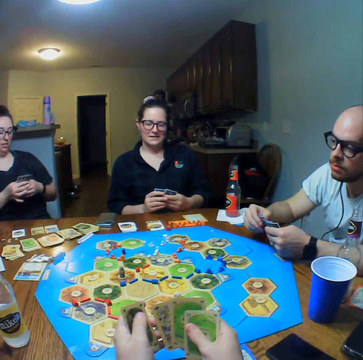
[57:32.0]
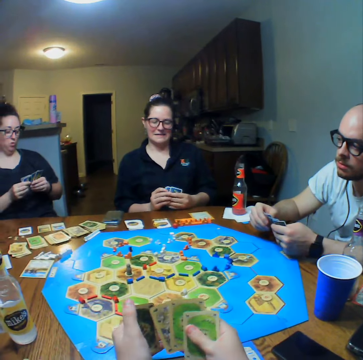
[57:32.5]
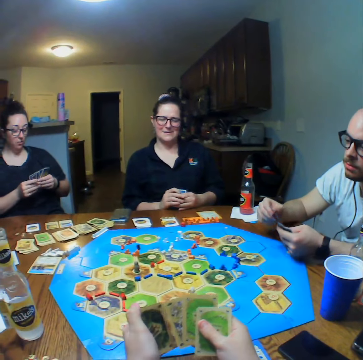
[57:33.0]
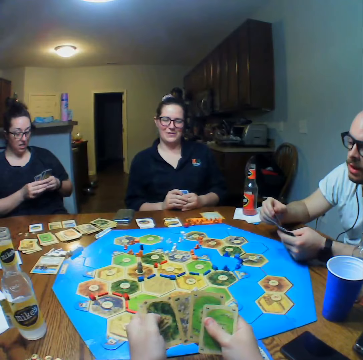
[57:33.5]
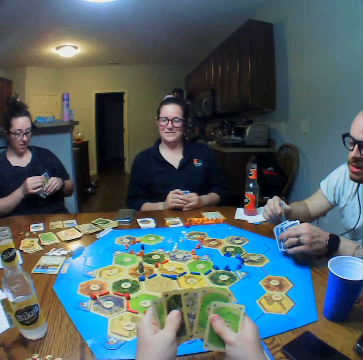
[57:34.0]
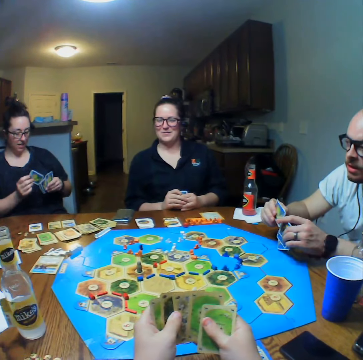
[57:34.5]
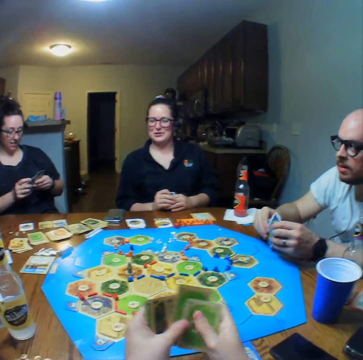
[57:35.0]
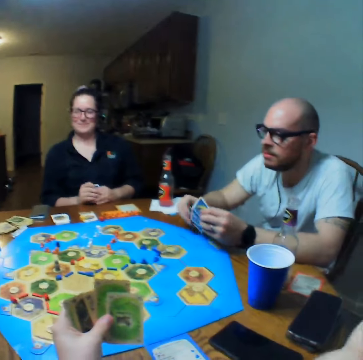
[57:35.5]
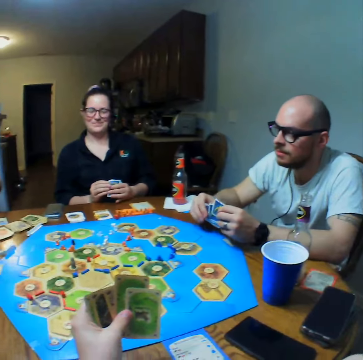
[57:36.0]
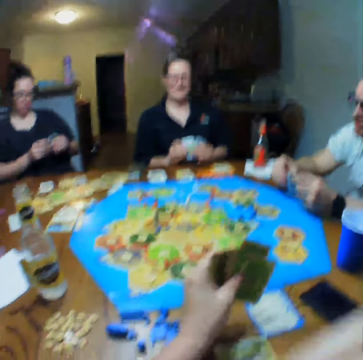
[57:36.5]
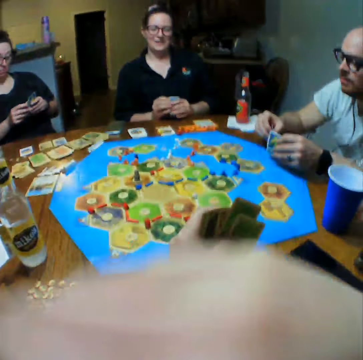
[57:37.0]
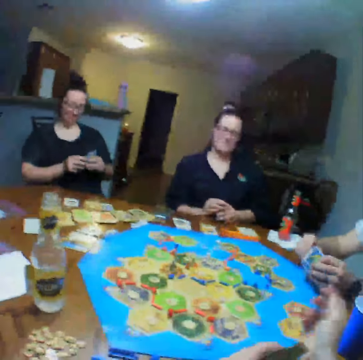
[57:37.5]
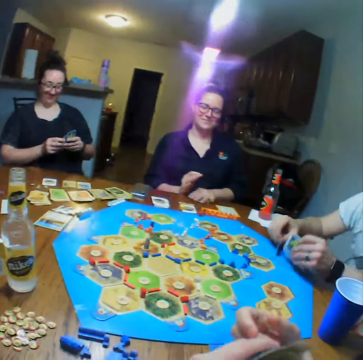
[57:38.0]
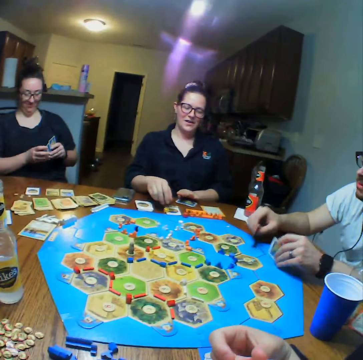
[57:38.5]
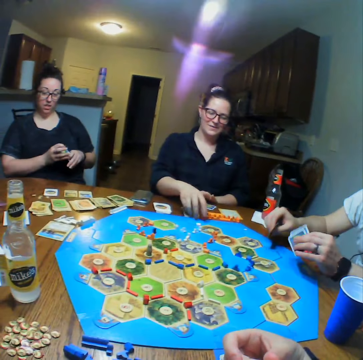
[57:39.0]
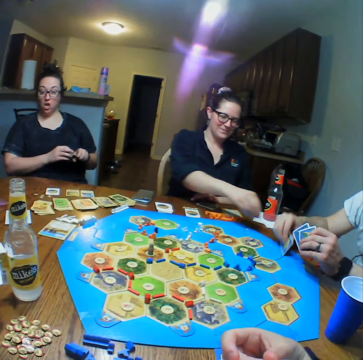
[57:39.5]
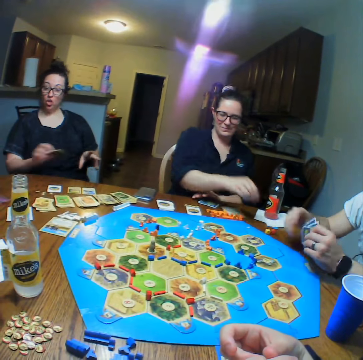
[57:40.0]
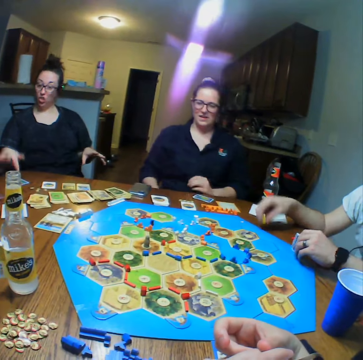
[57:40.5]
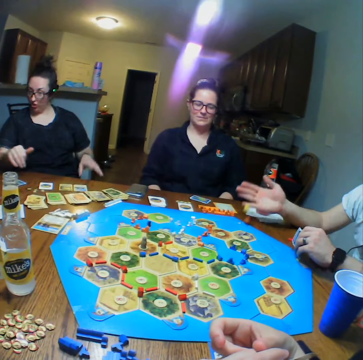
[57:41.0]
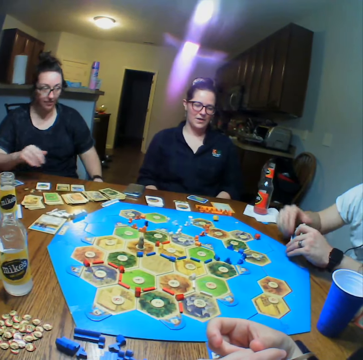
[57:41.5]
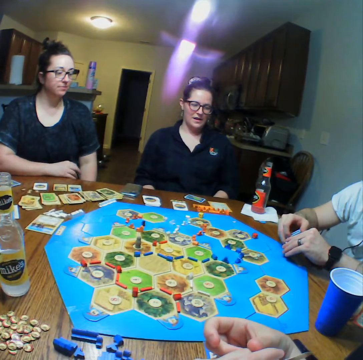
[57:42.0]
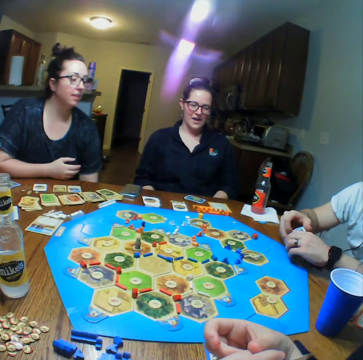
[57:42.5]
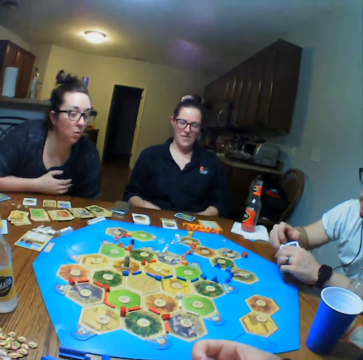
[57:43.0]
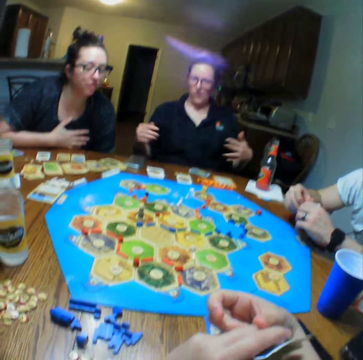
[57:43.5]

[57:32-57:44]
A woman picks a card from the table. The woman plays the cards. Another woman picks the dice, moves the dice on the table and puts the dice on the table. A man picks the dice from the table. The man drops the dice and throws the dice on the table.

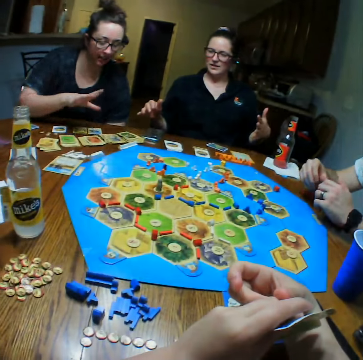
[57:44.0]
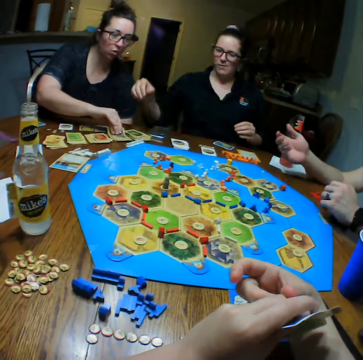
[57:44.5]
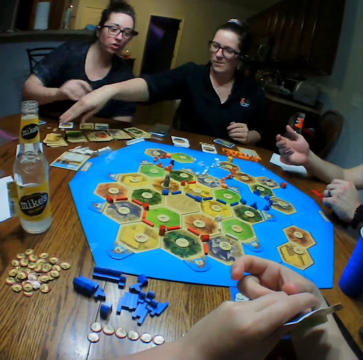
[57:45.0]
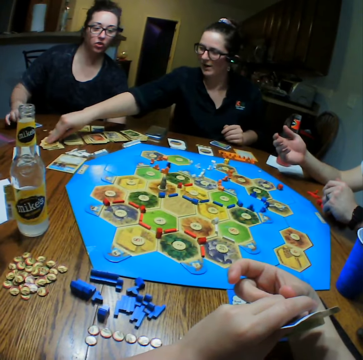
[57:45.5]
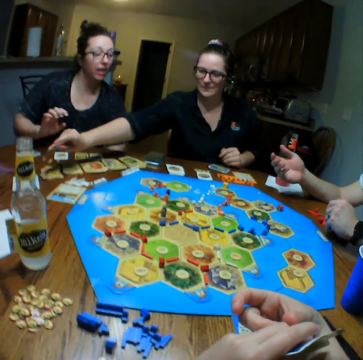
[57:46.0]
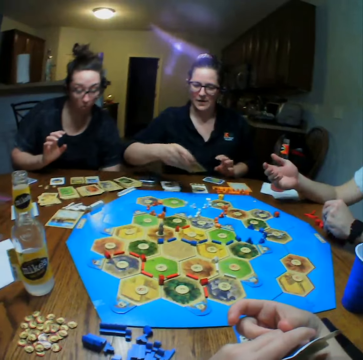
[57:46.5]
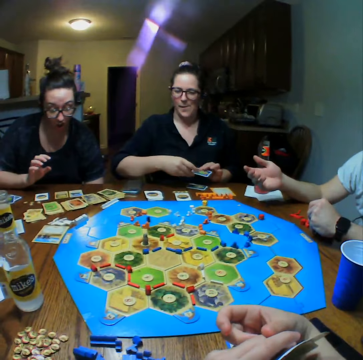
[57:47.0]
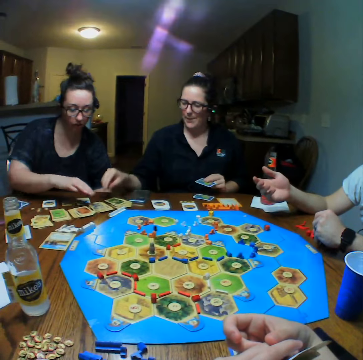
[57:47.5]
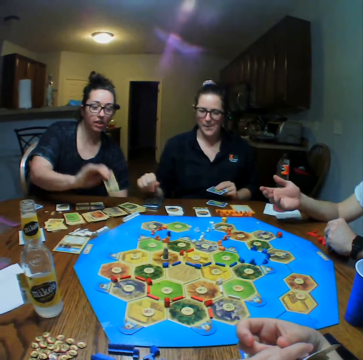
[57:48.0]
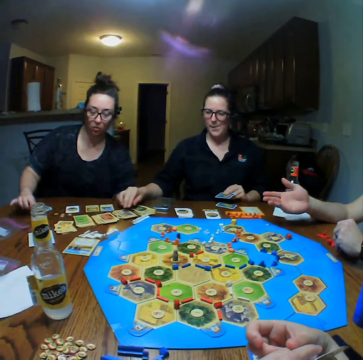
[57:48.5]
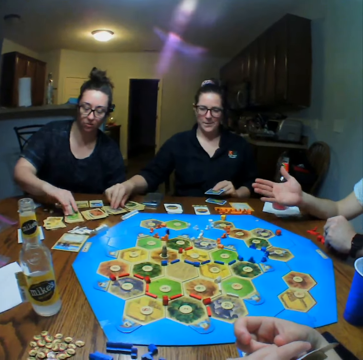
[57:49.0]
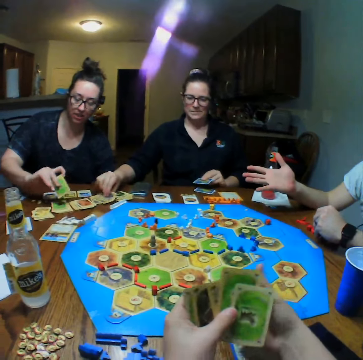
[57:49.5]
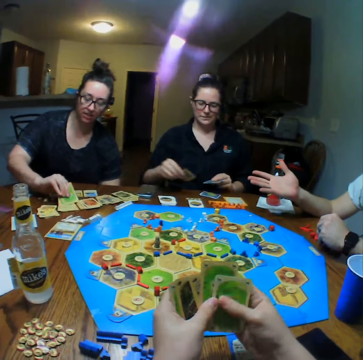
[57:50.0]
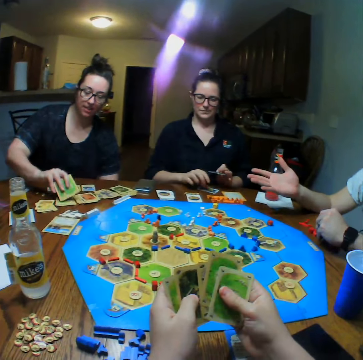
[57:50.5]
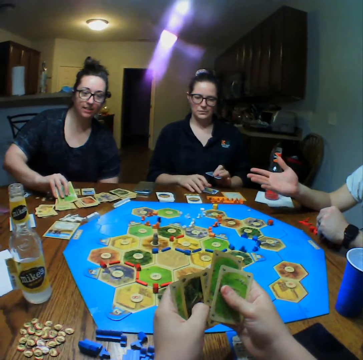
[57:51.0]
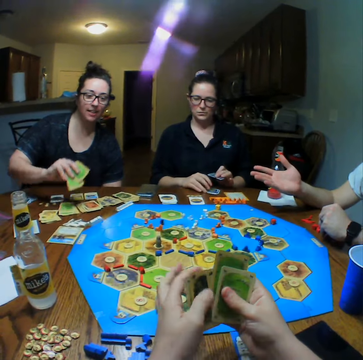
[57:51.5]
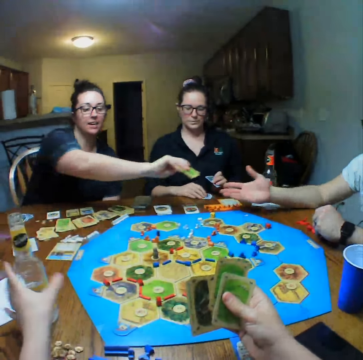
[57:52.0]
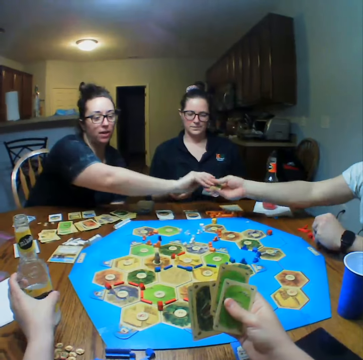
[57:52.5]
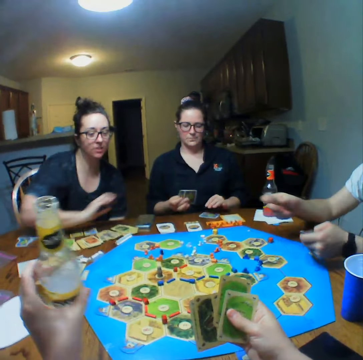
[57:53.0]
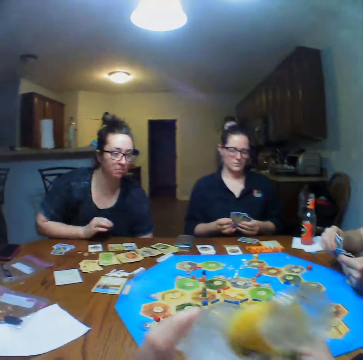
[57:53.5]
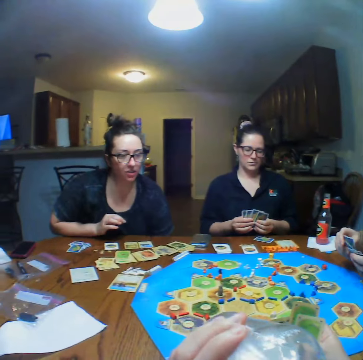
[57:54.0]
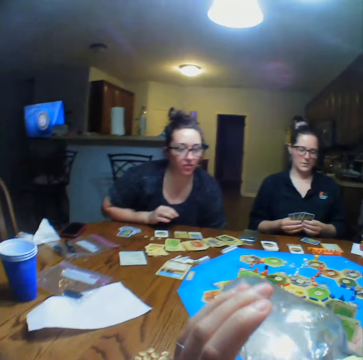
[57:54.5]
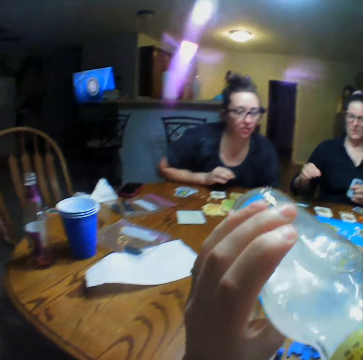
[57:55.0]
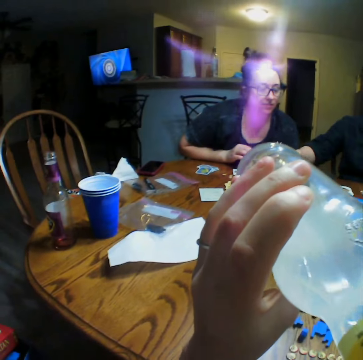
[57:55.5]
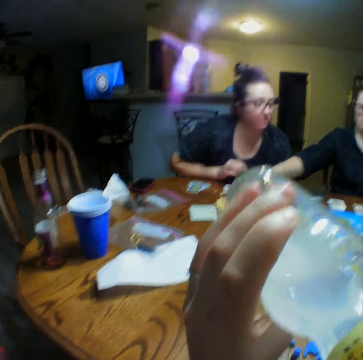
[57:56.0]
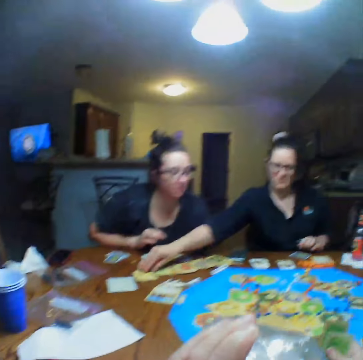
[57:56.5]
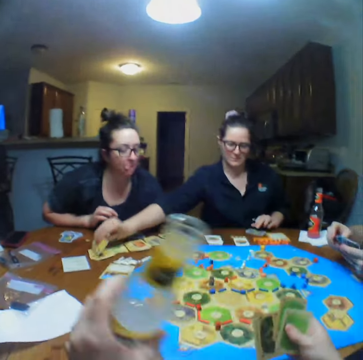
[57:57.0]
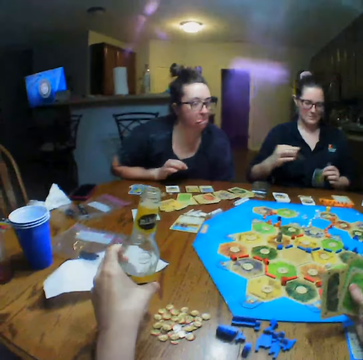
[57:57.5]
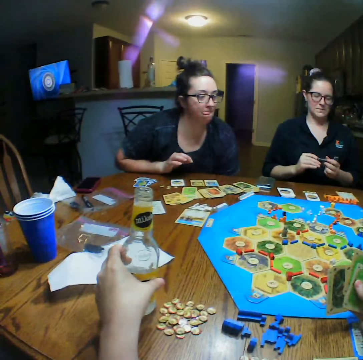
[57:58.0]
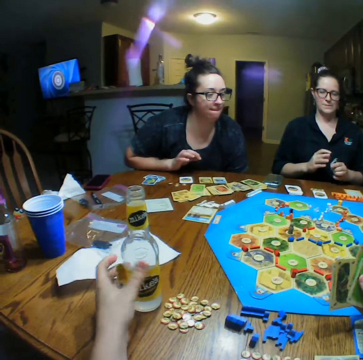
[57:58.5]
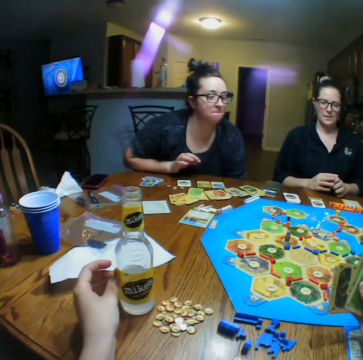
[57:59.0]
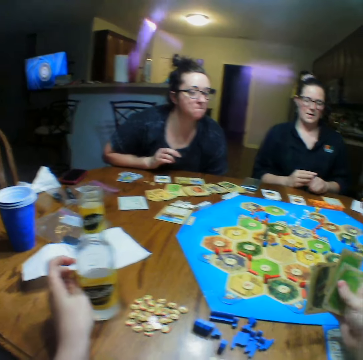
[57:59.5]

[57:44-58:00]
A woman picks a card from the table. Another woman picks a card from the table. The first woman places the card on the table. The first woman picks a card from the table and places the card on the table. The other woman picks a card from the table. The first woman picks a card from the table. The other woman places the card on the table. The camera wearer picks the bottle of lemonade from the table. The first woman hands a man the cards. The other woman plays the cards. The camera wearer drinks the lemonade. The other woman picks a card from the table. The camera wearer places the bottle of lemonade on the table.

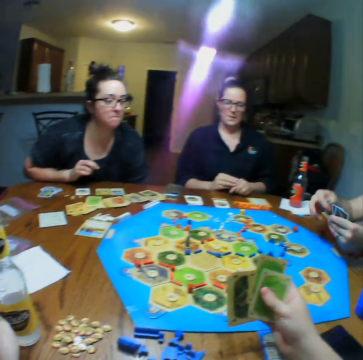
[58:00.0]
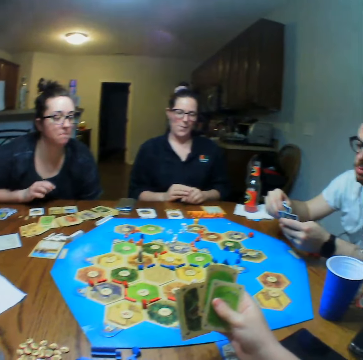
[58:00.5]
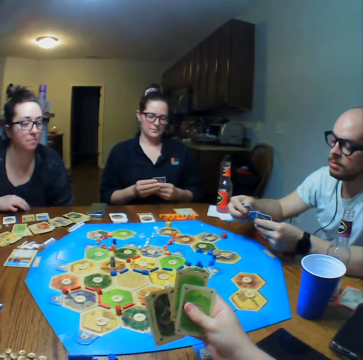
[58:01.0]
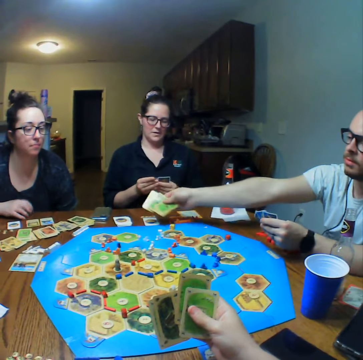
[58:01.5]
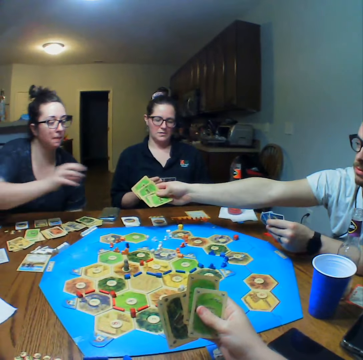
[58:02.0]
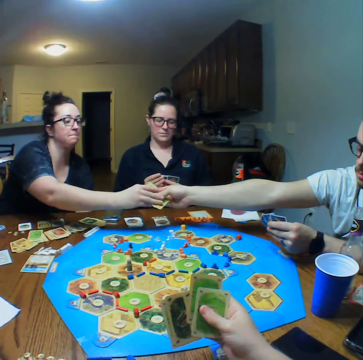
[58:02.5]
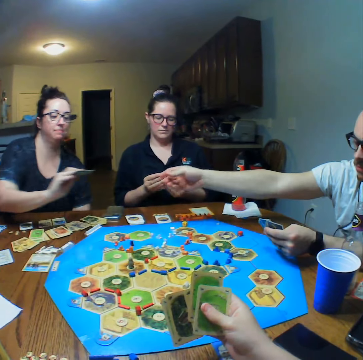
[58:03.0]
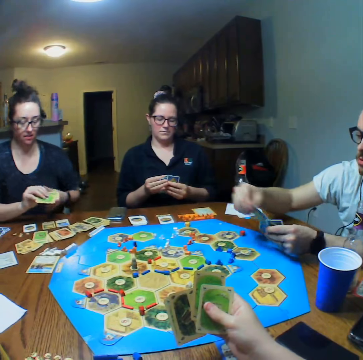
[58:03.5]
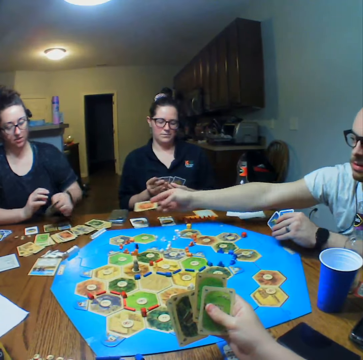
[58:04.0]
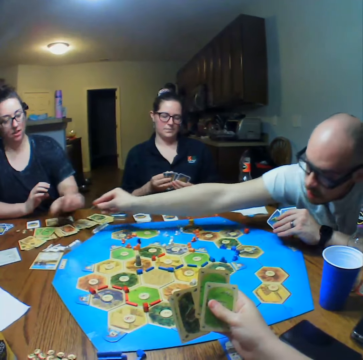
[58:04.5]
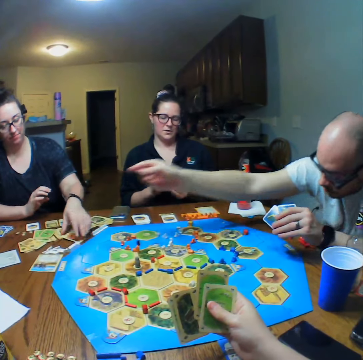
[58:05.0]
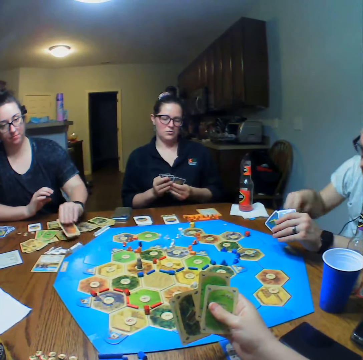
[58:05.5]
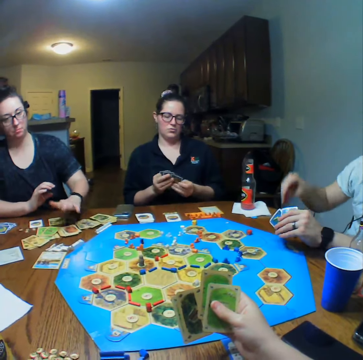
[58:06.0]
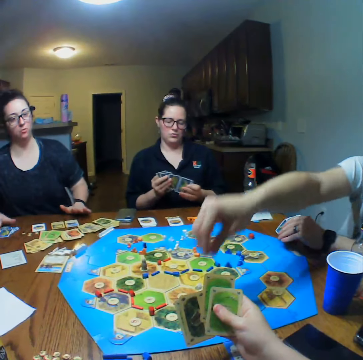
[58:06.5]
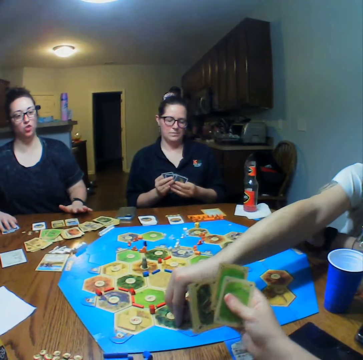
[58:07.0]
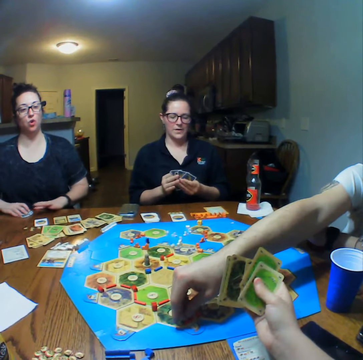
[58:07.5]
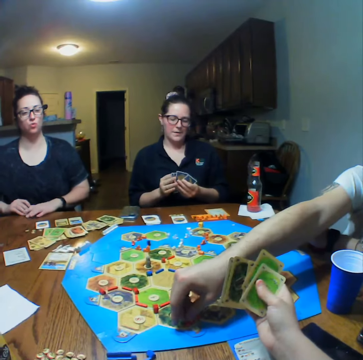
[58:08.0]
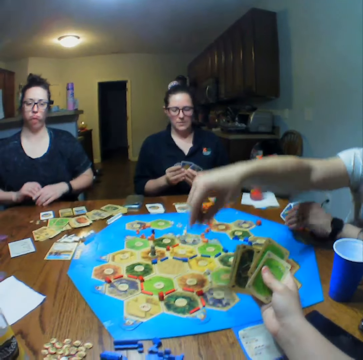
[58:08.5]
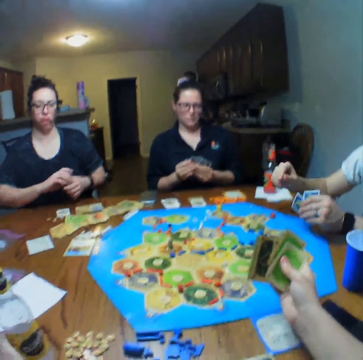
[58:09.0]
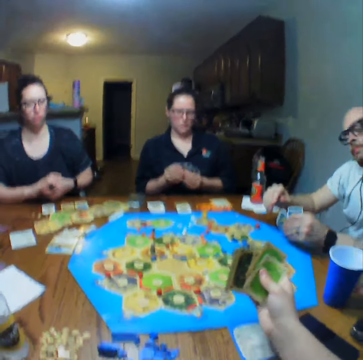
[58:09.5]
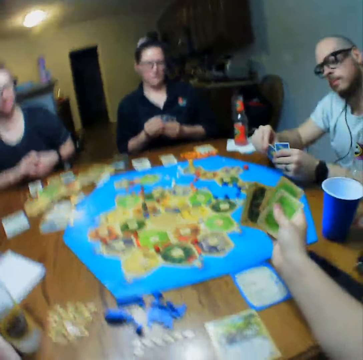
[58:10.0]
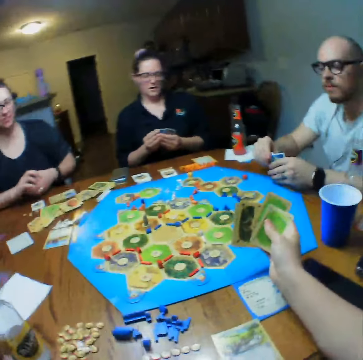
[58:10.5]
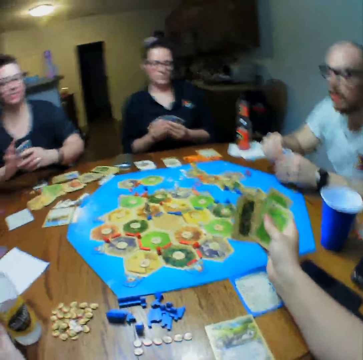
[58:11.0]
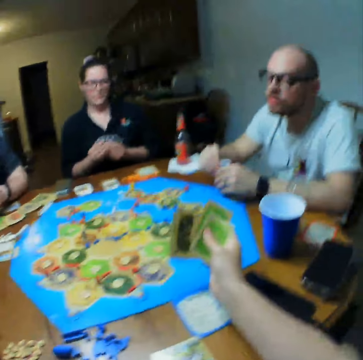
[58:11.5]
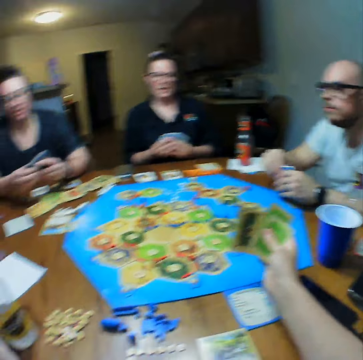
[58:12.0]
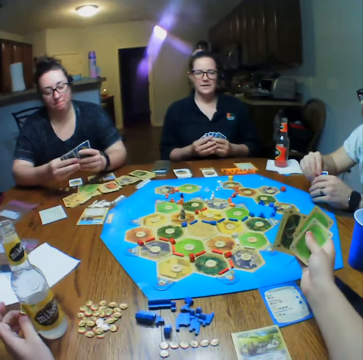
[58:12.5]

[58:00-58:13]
A man plays the cards. The man hands a woman the cards. The woman picks the cards. The man gives the woman a card. The woman puts down the cards. The man drops the card on the table. The woman picks the card from the table and places the card on the table. The man plays the board game and places a block on the board.
